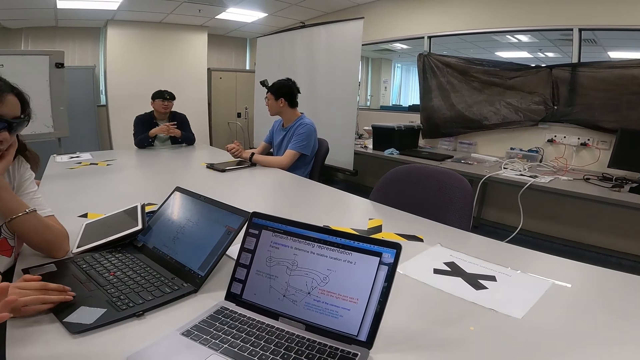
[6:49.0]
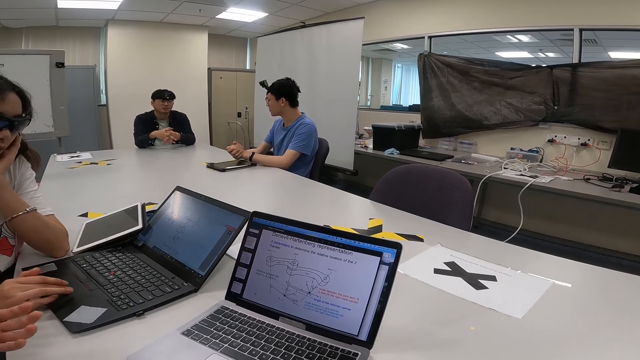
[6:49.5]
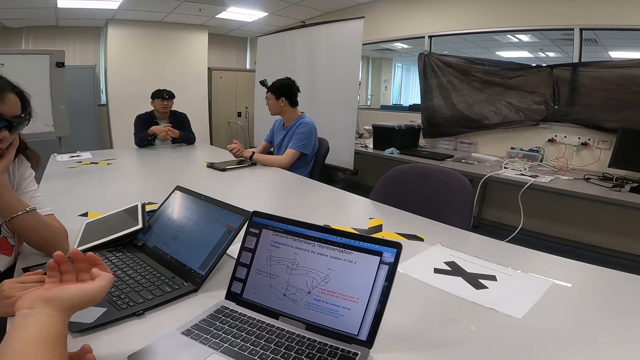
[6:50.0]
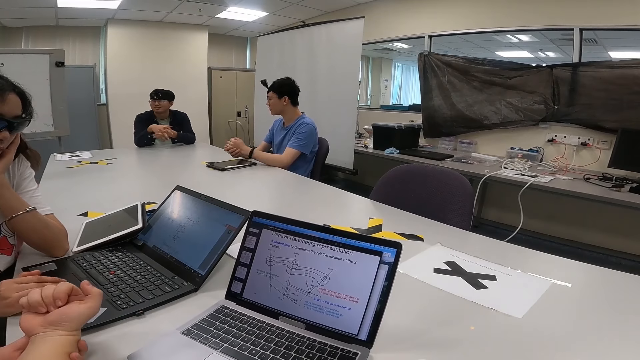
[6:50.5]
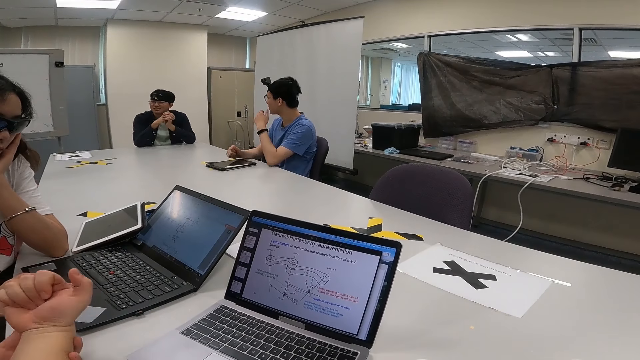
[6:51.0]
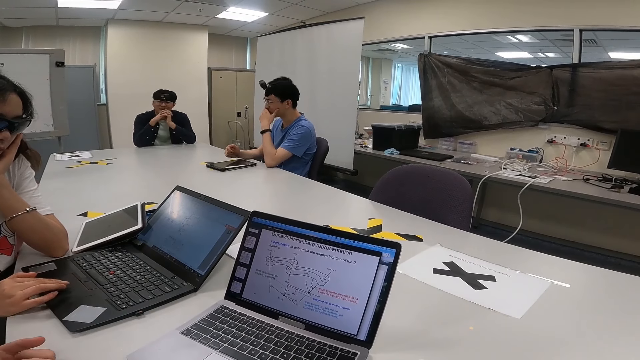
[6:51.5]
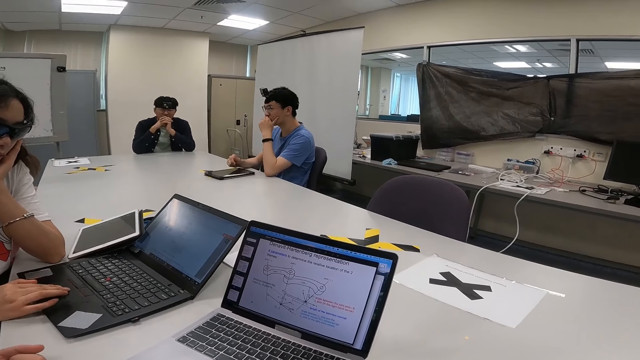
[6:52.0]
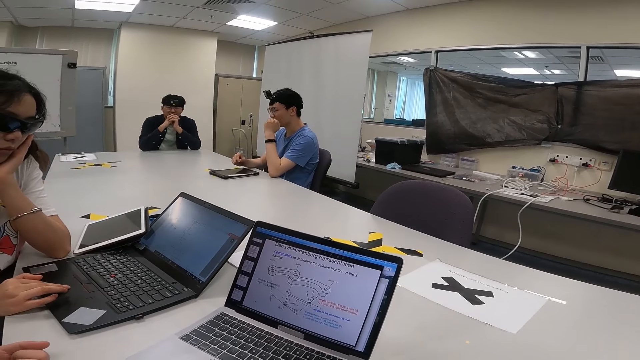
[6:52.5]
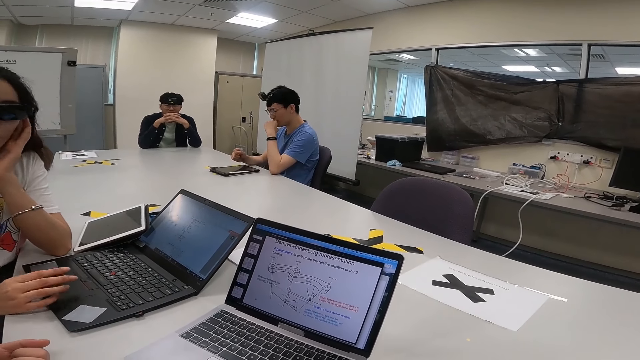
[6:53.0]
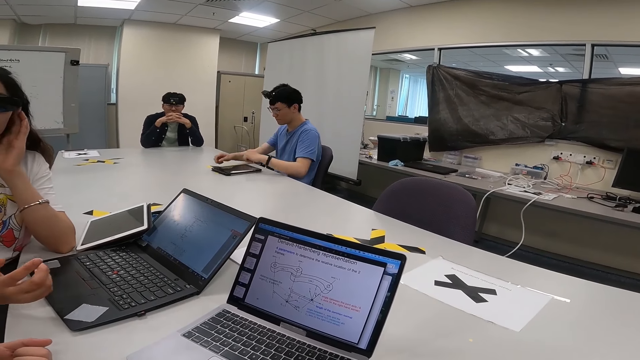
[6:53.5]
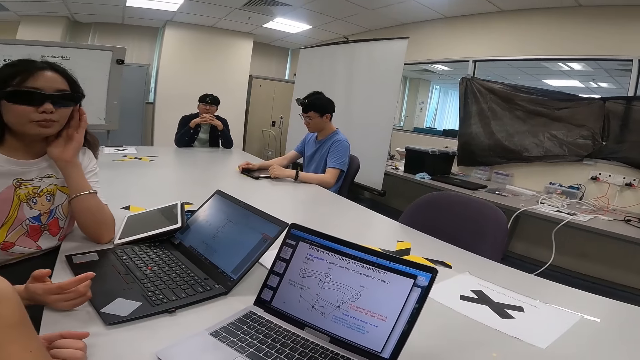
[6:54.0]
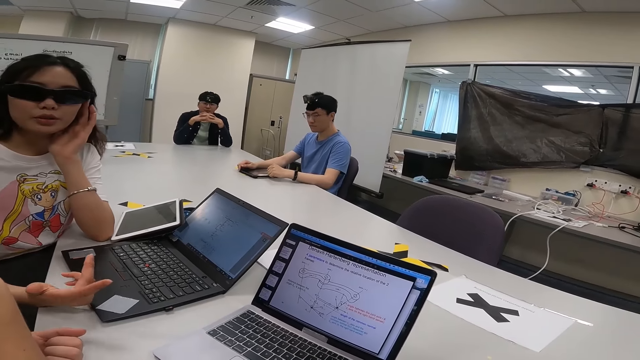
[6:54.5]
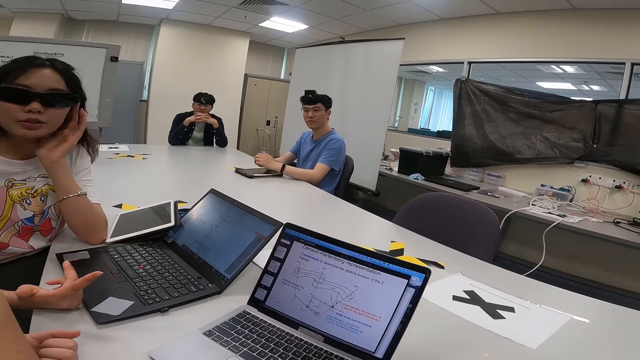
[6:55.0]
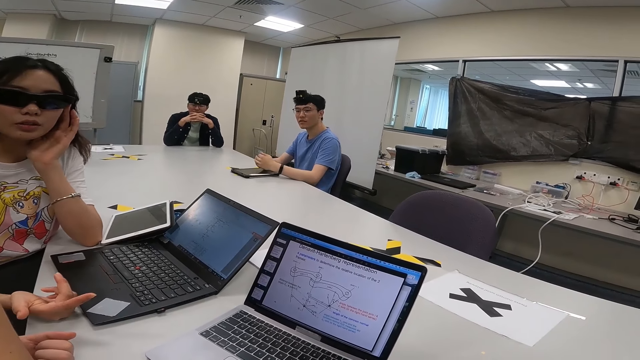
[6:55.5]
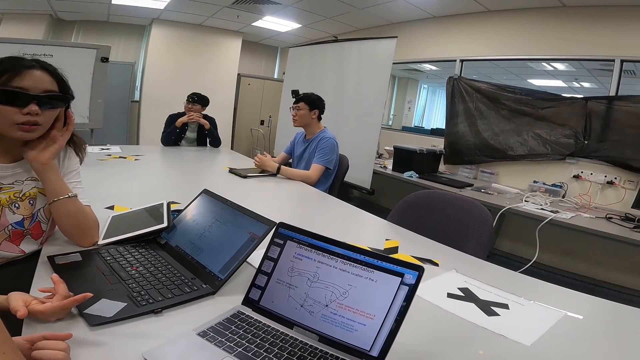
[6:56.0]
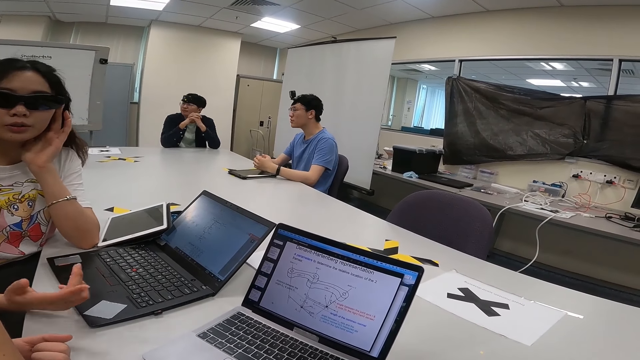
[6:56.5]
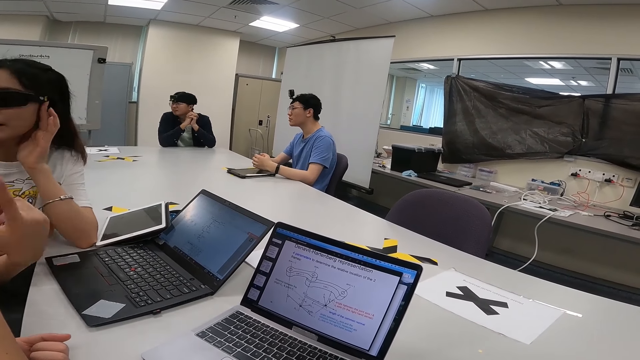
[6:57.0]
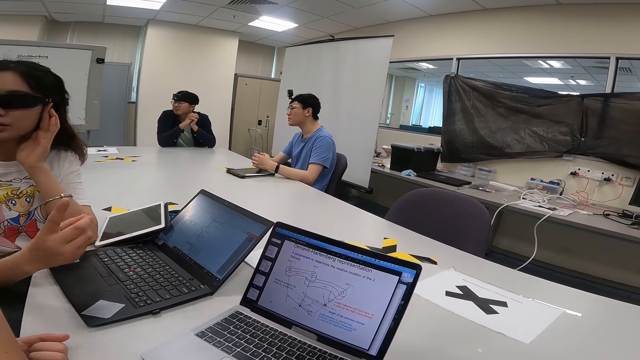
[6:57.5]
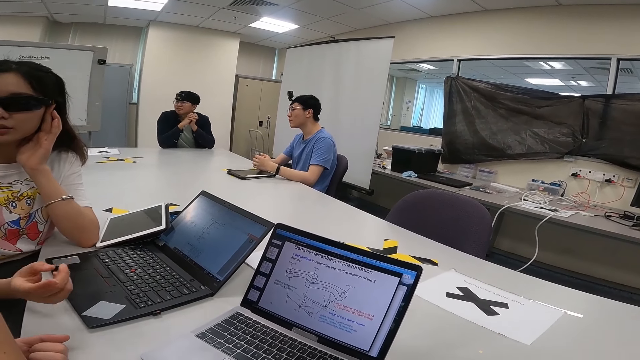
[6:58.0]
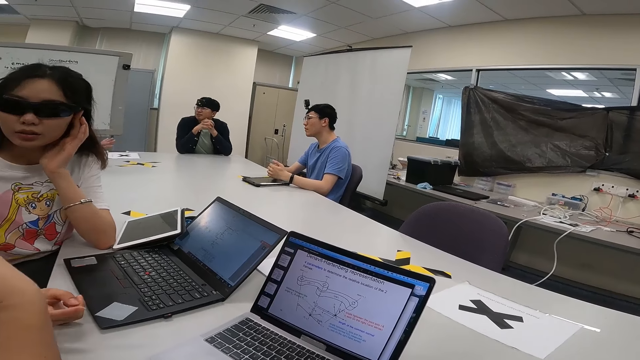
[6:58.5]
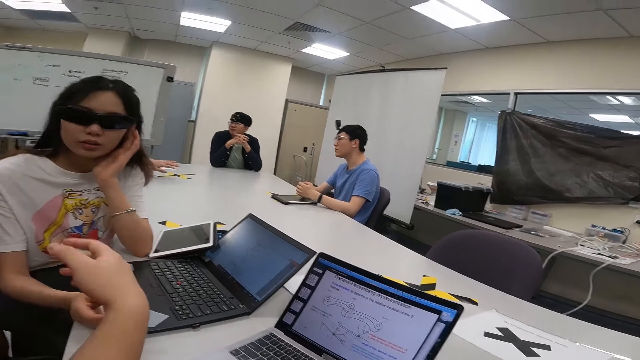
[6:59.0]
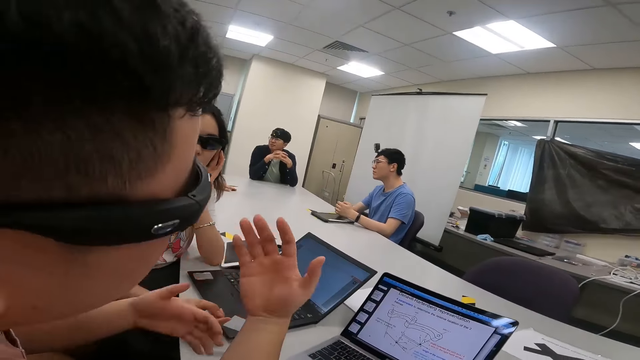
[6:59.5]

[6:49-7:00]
A man holds his mouth.

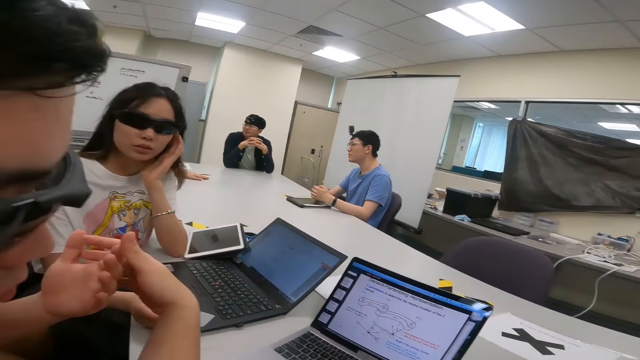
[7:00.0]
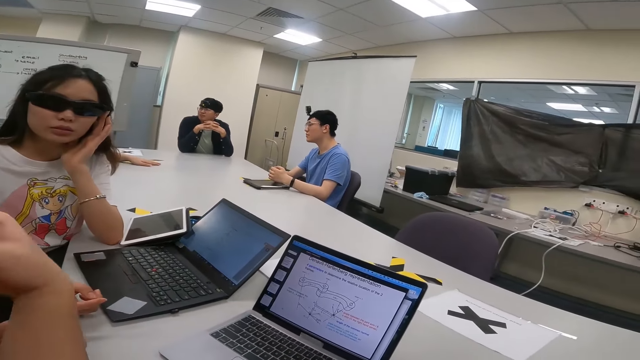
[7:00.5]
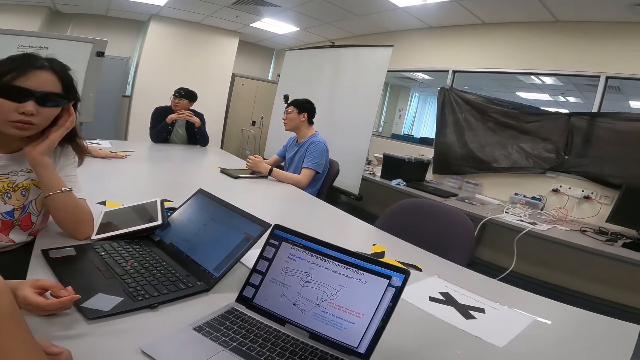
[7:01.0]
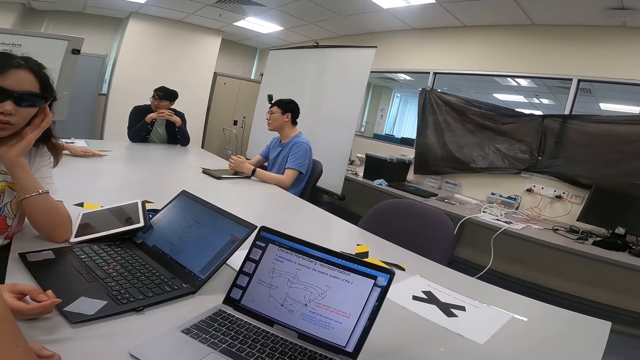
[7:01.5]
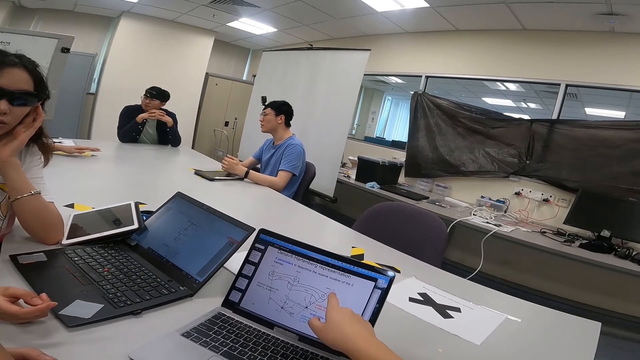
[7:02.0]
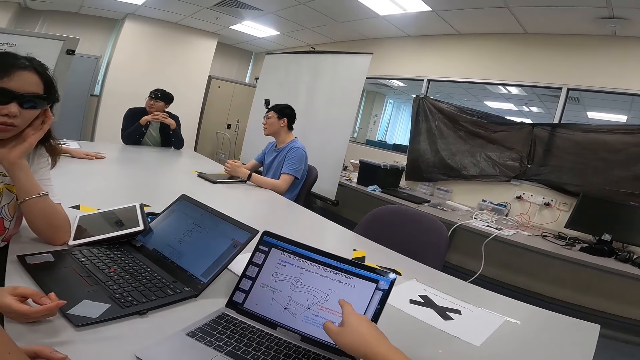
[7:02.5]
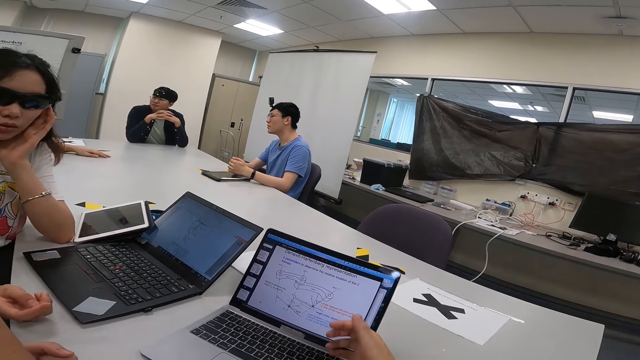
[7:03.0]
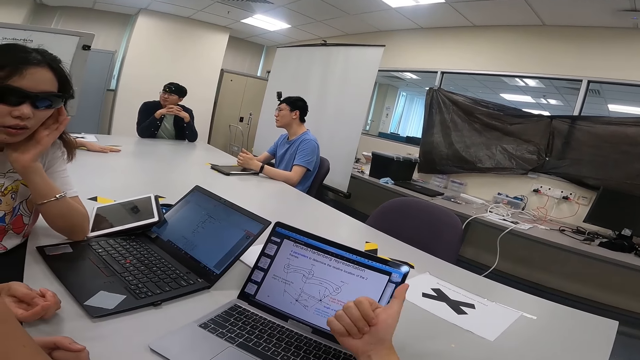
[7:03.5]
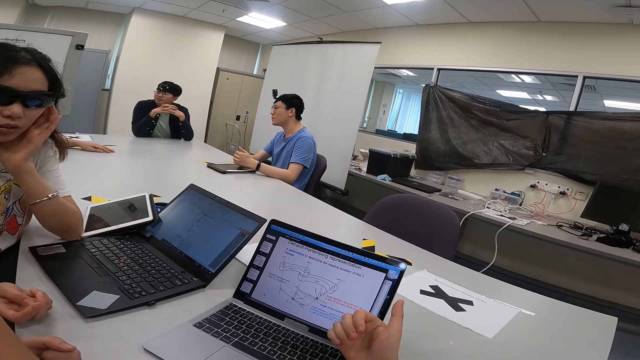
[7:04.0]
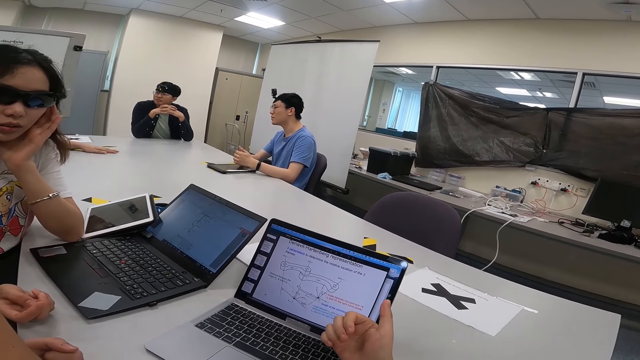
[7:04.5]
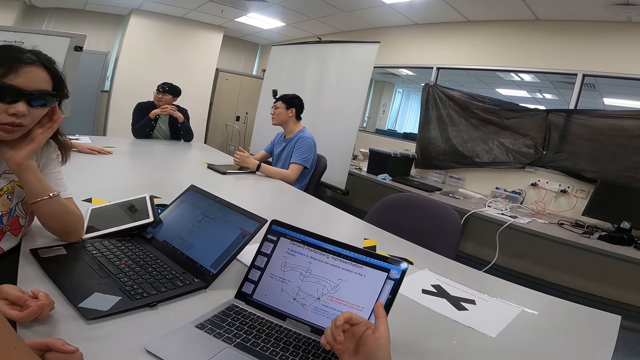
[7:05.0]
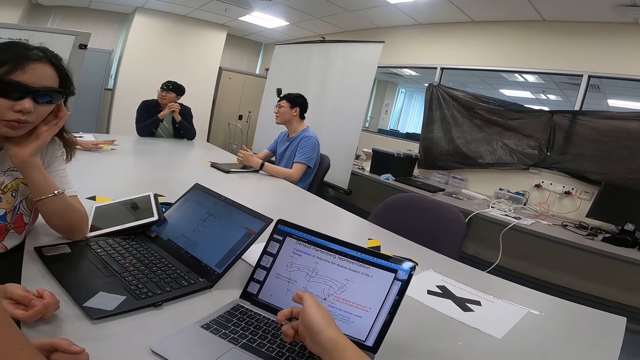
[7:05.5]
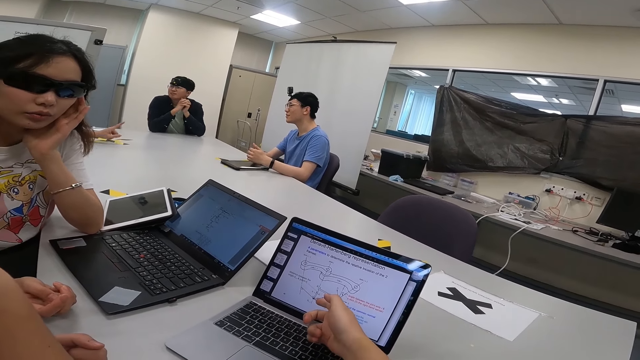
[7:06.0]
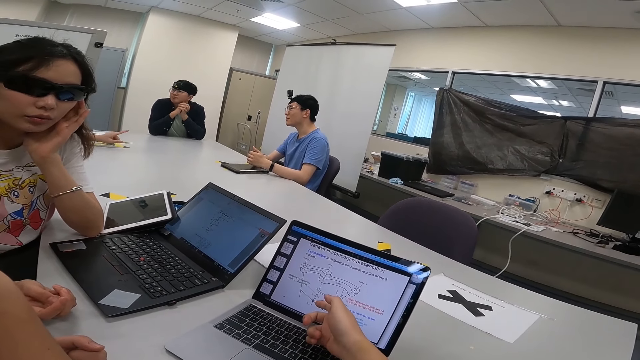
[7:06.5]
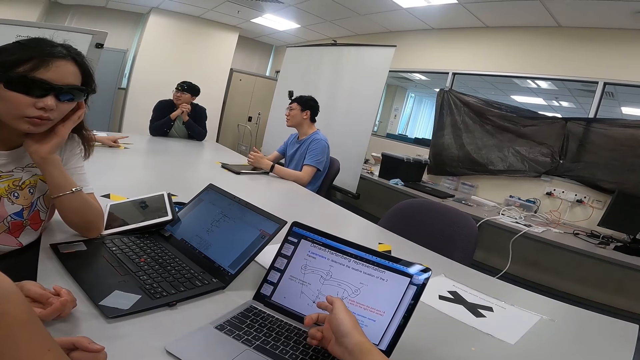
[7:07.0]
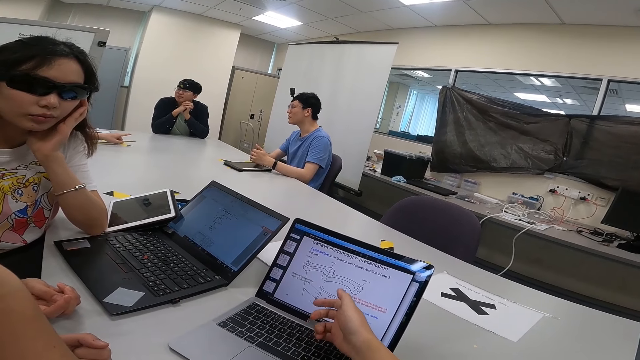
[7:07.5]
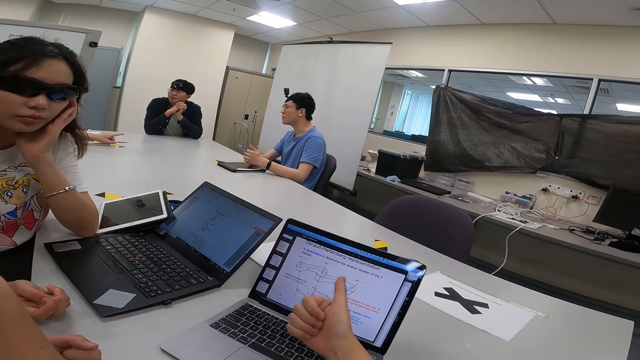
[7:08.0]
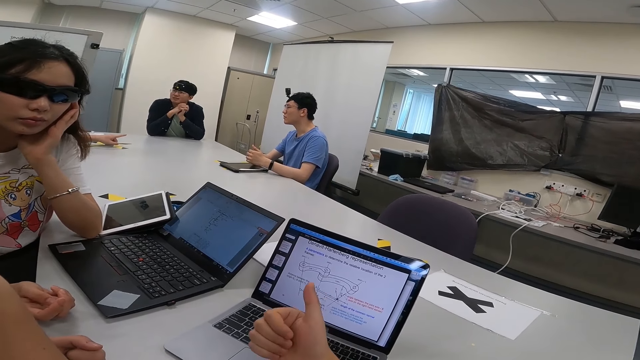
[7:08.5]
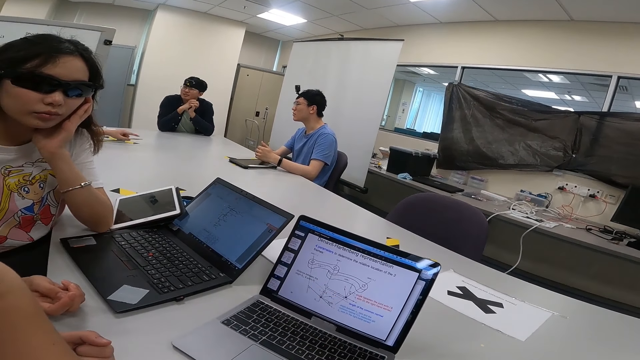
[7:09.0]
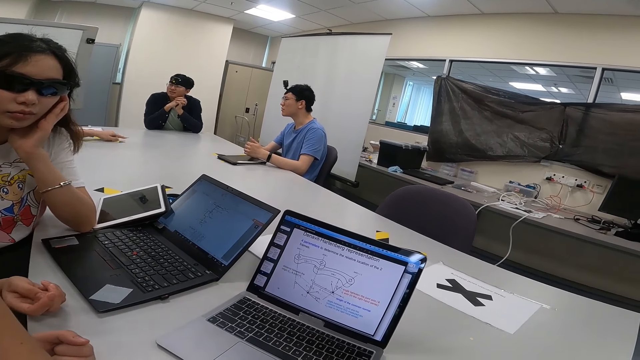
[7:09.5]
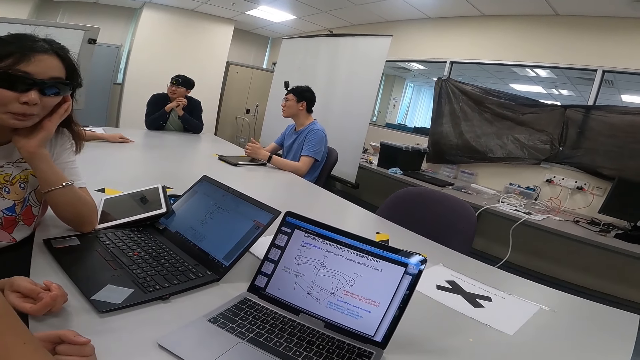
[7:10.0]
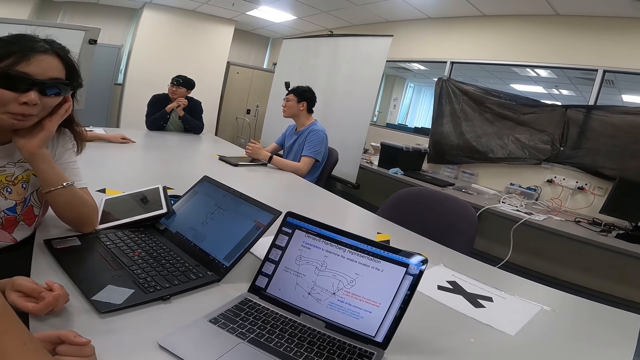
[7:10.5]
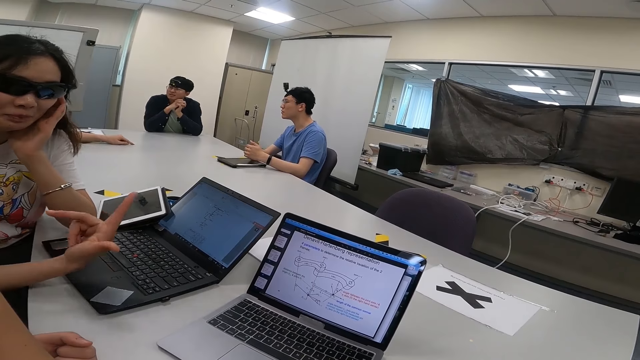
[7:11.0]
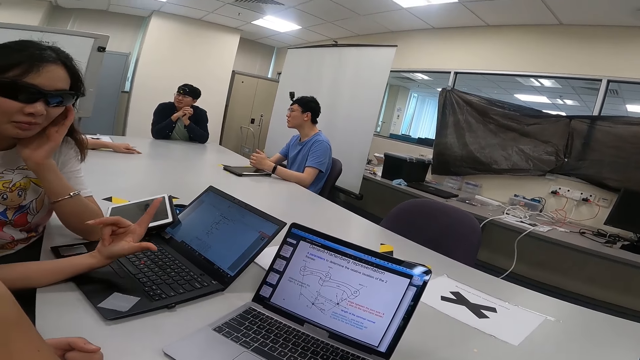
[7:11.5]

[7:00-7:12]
The camera wearer points at the laptop.
